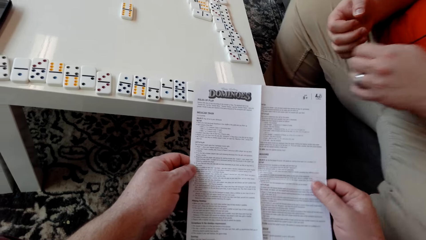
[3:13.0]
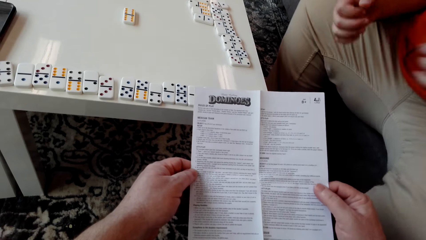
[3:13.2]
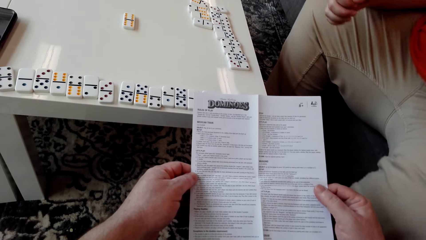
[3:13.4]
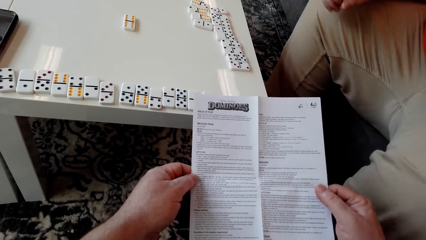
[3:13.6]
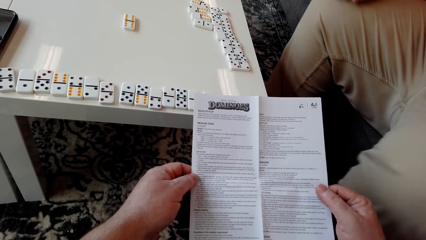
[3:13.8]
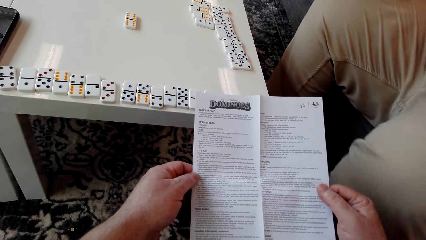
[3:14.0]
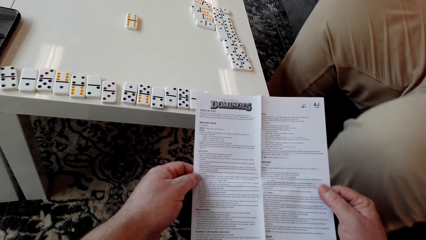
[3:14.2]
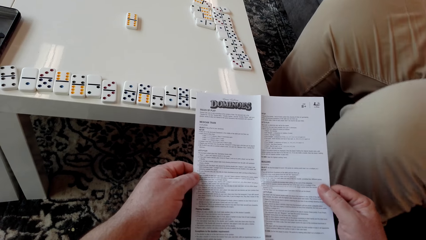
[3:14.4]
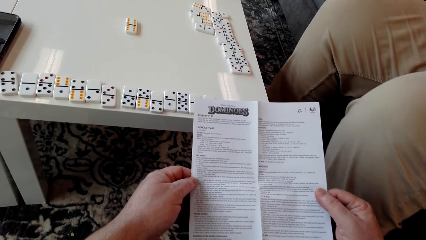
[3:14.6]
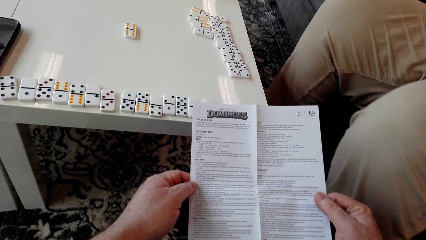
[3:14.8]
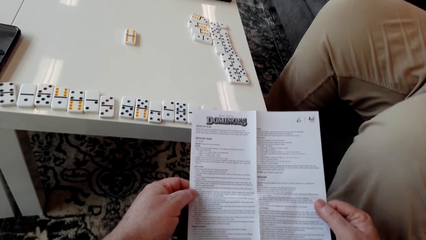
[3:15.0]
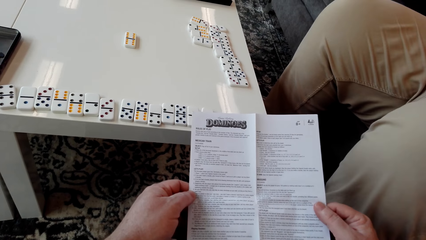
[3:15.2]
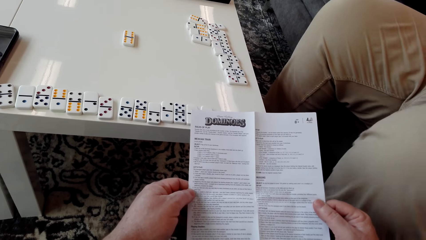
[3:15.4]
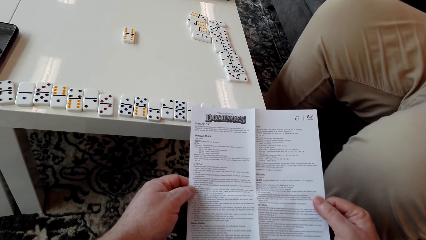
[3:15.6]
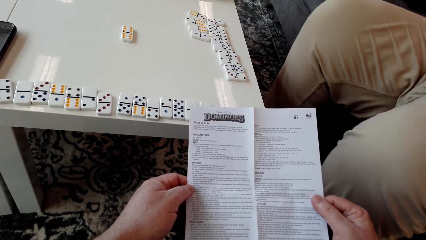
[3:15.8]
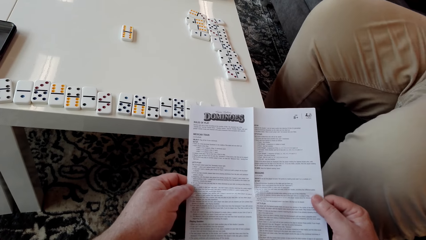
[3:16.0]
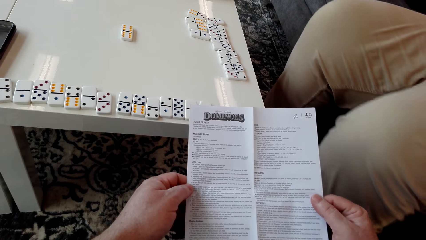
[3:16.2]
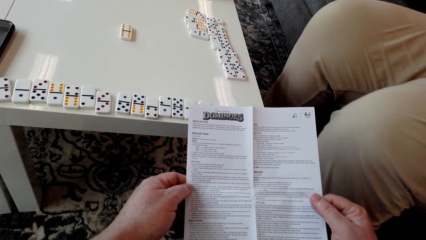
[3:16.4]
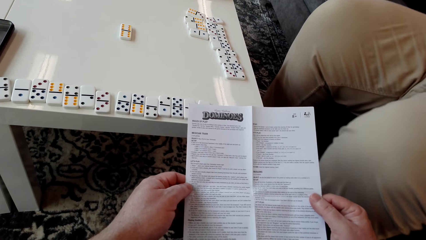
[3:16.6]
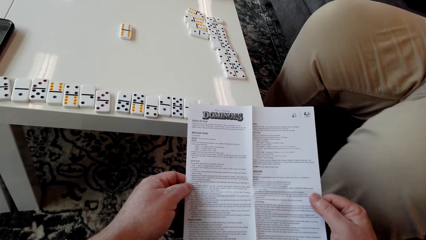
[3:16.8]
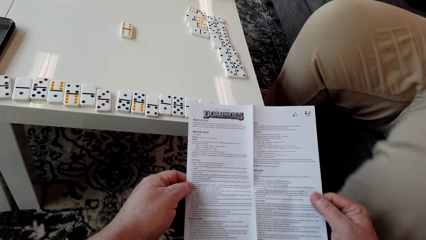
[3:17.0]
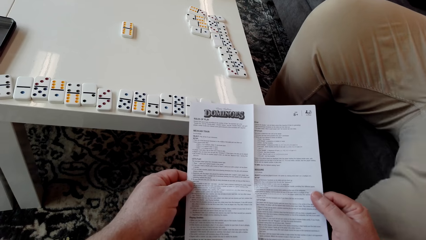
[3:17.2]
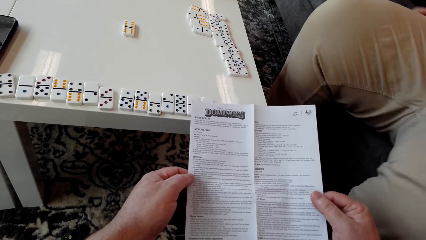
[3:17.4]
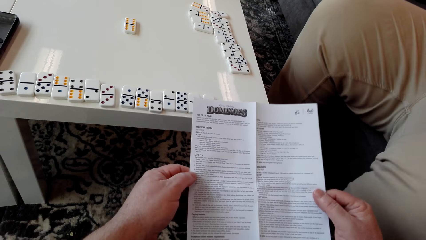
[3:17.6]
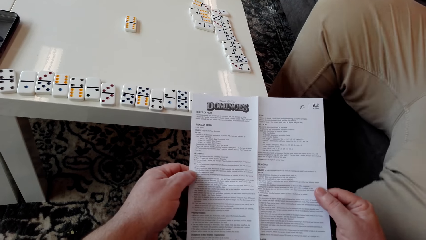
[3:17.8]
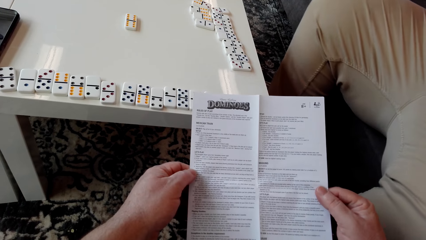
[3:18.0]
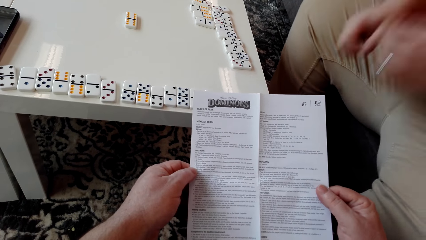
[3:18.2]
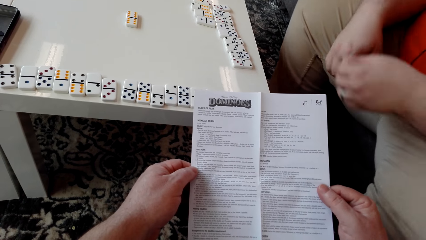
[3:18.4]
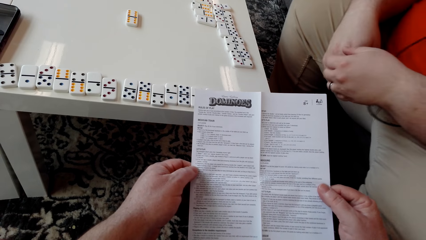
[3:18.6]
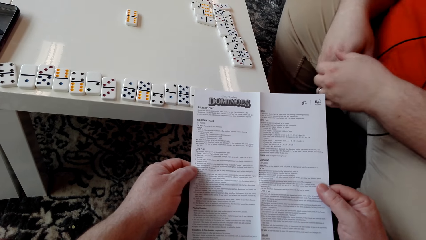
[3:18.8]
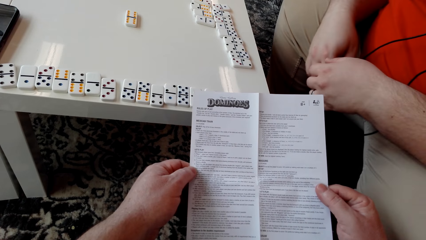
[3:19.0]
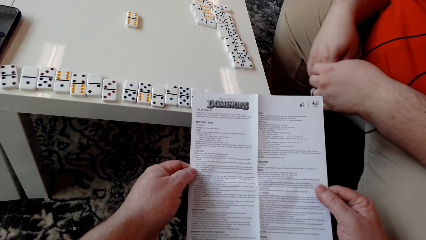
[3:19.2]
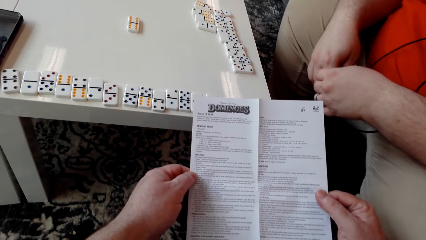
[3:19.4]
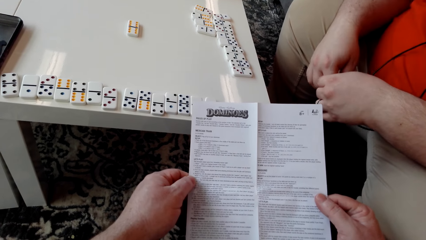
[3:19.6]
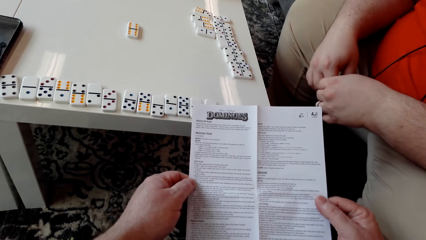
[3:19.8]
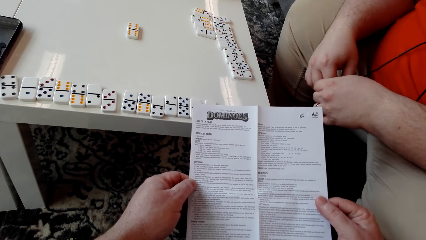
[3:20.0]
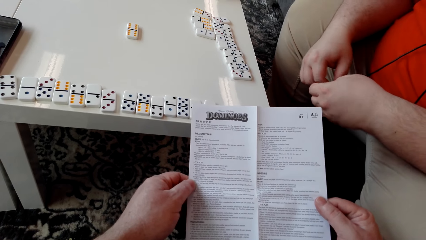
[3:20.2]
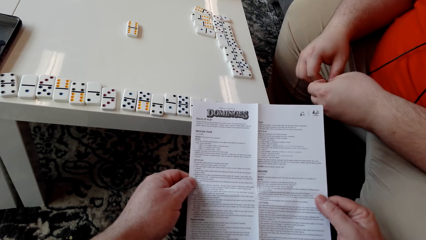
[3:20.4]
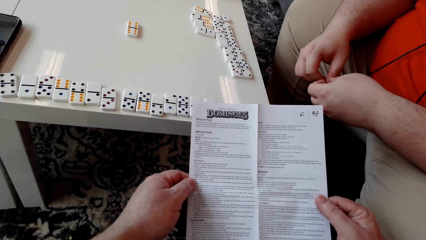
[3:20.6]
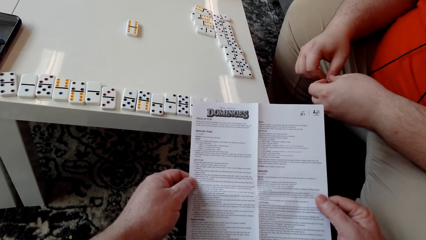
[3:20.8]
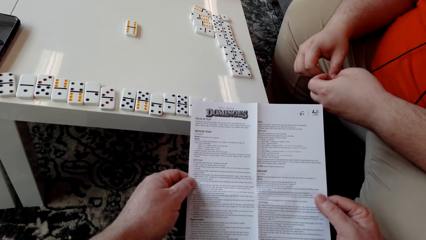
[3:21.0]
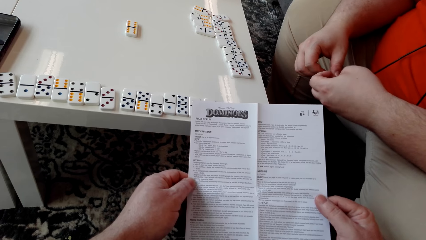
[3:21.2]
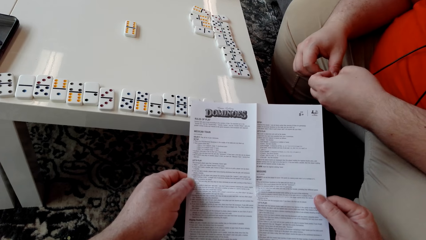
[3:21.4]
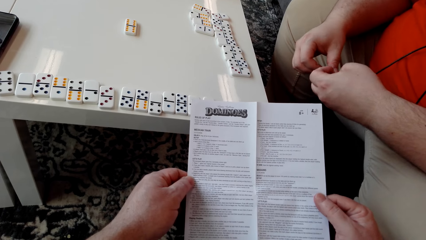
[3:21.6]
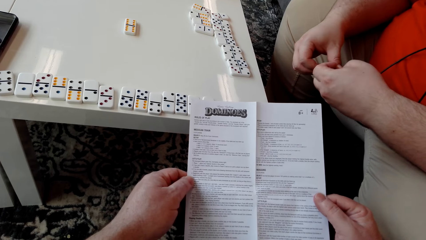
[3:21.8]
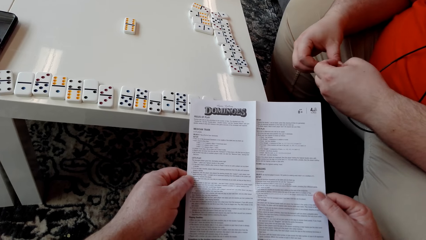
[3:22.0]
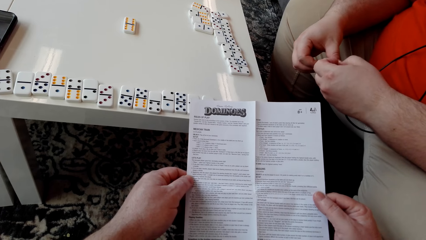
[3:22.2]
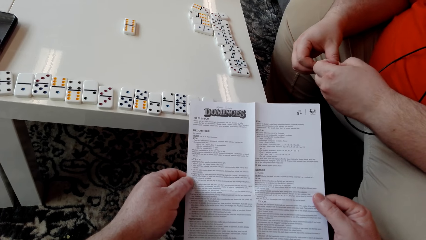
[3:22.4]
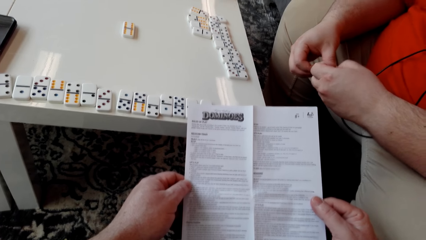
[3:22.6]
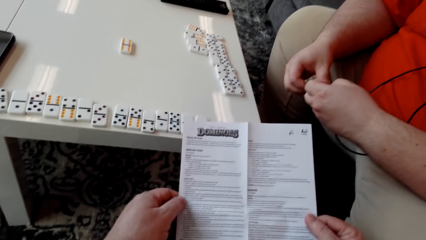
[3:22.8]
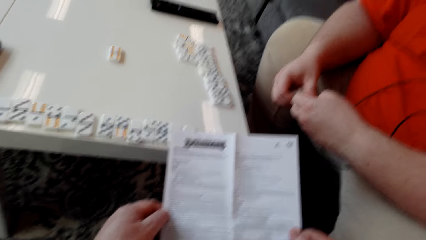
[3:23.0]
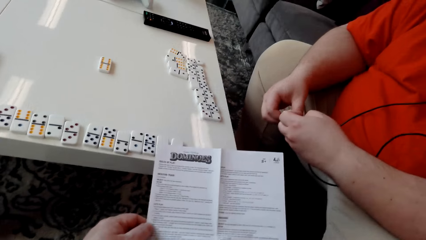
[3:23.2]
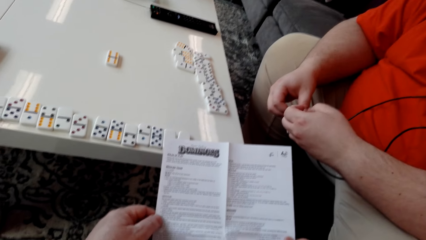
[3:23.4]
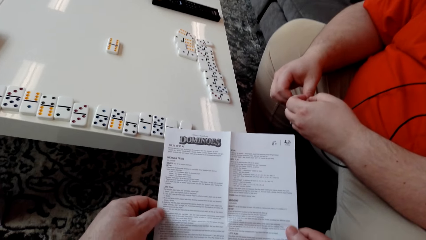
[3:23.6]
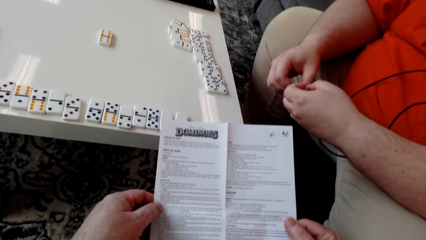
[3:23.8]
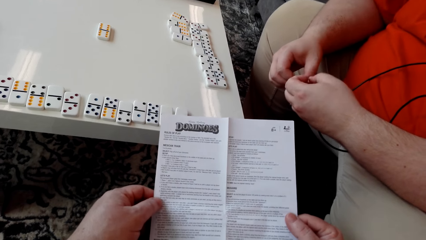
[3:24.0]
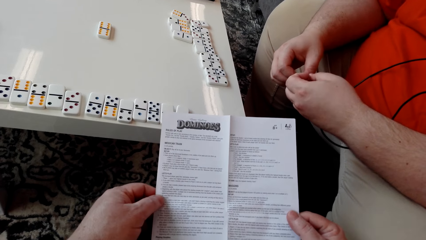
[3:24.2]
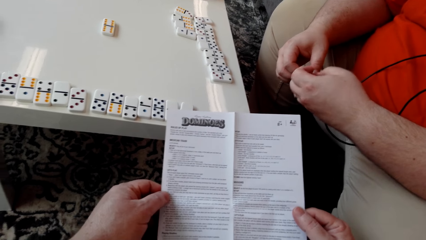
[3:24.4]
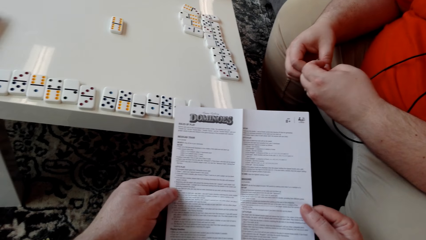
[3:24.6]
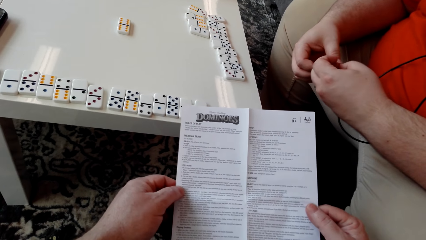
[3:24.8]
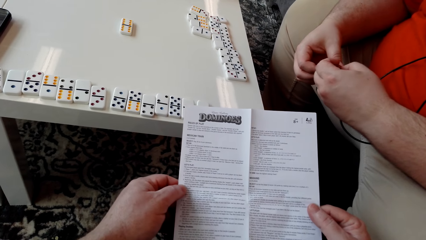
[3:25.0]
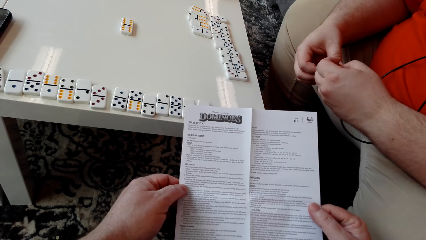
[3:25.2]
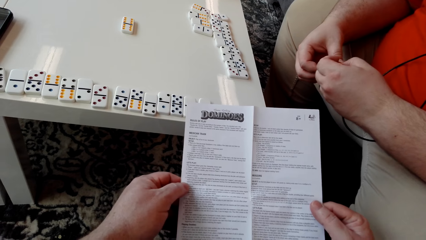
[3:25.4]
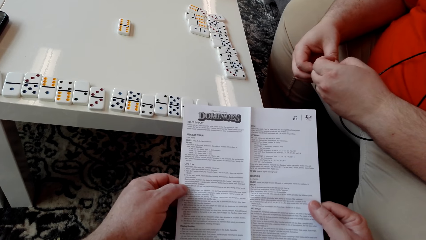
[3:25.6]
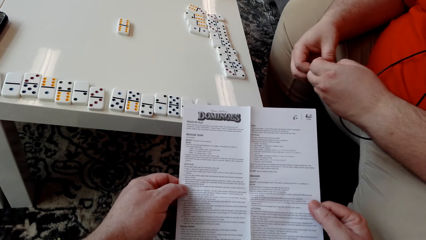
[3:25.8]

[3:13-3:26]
A man moves his legs. He plays with his fingers.

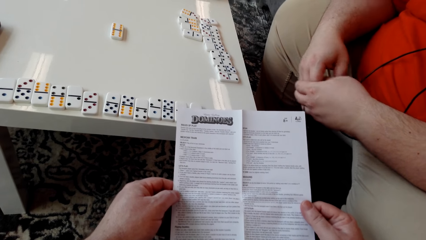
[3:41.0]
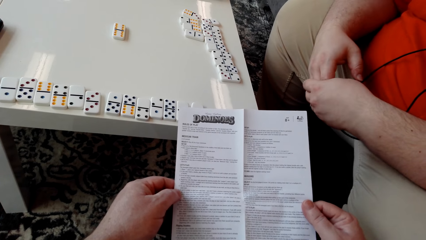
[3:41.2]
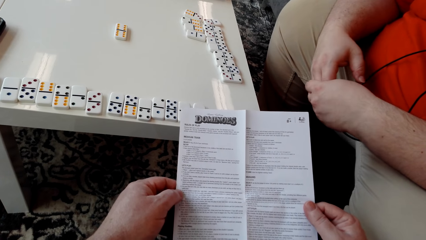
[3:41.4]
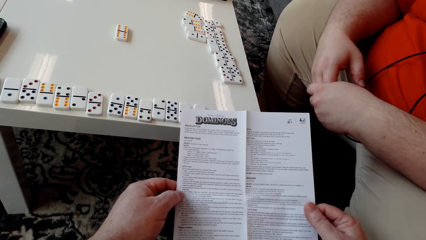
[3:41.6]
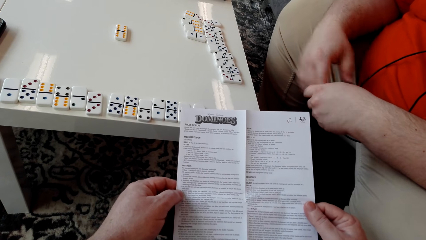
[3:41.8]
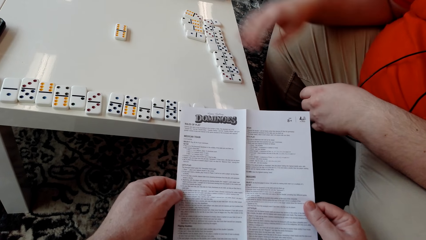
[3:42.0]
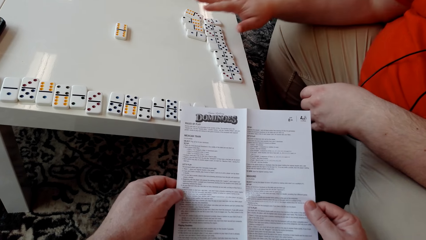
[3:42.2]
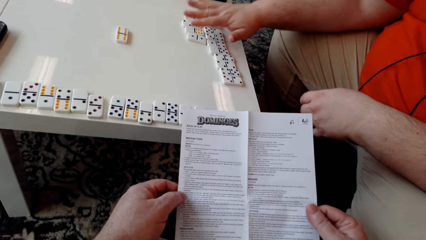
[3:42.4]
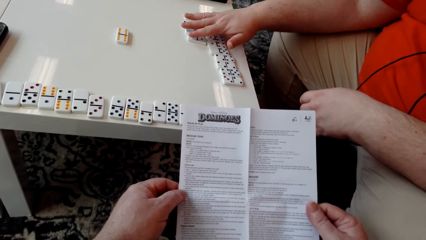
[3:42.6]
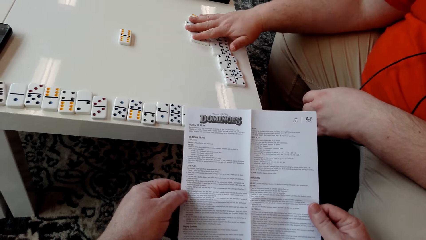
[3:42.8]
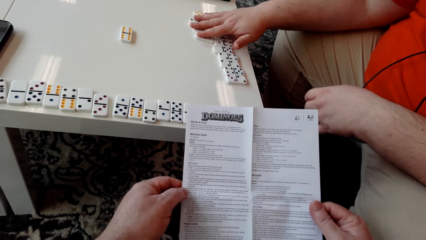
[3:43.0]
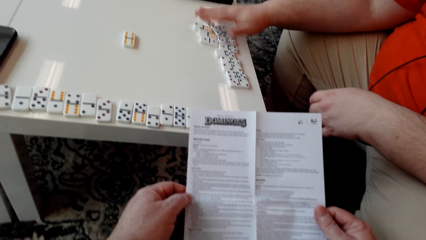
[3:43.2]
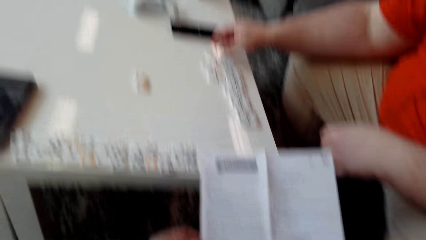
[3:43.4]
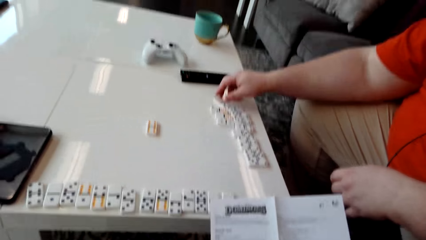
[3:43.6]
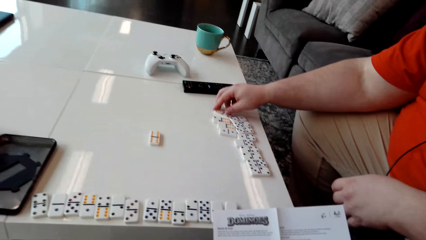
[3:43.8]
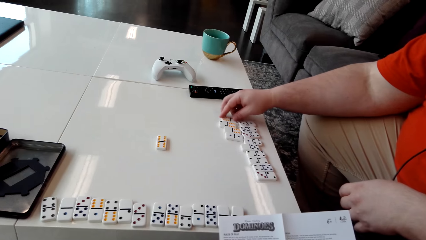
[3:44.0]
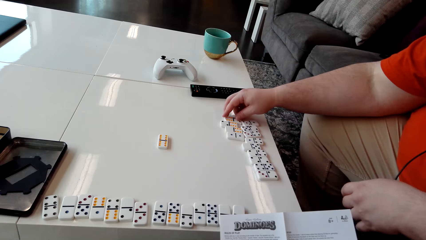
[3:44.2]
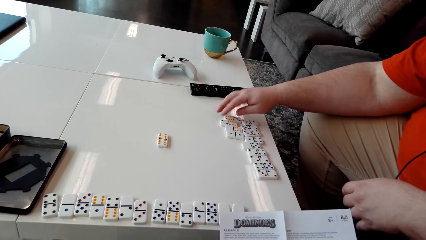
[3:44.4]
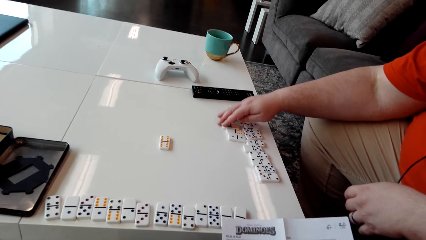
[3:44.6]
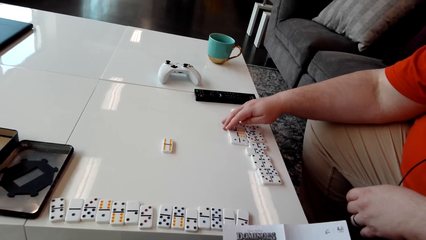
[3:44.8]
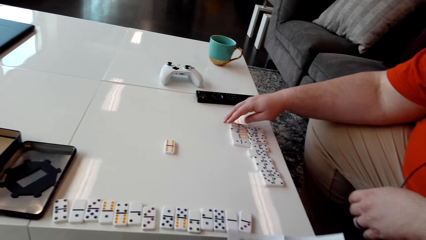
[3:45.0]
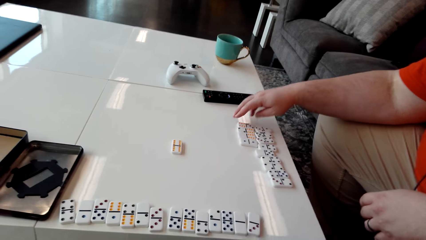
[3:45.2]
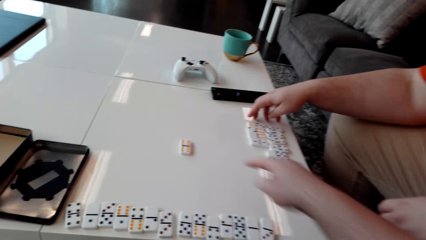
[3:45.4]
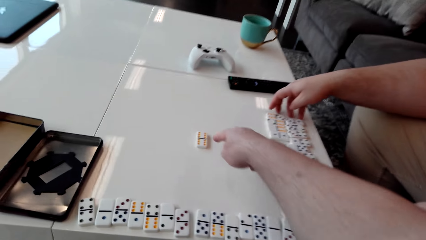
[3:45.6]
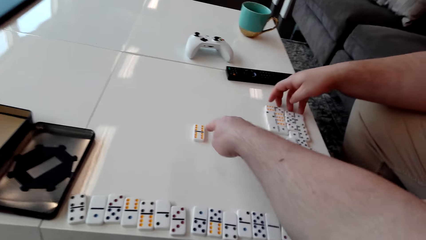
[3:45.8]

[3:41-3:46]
A man moves domino pieces on the table. He arranges the domino tiles.
